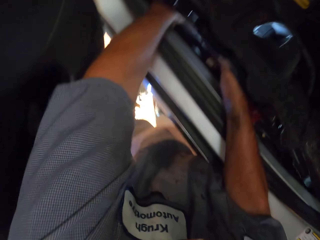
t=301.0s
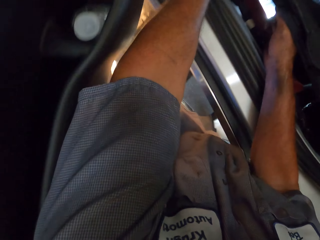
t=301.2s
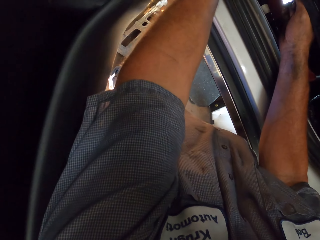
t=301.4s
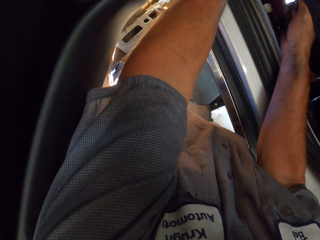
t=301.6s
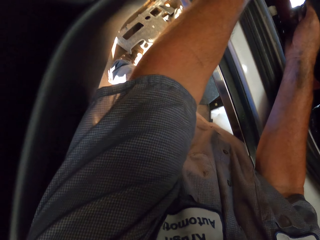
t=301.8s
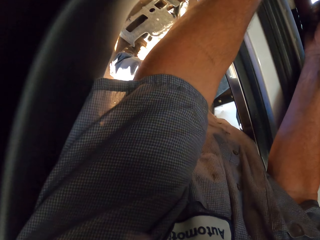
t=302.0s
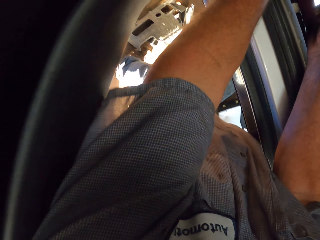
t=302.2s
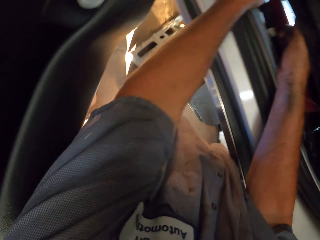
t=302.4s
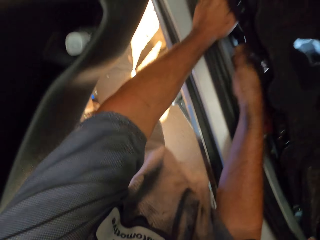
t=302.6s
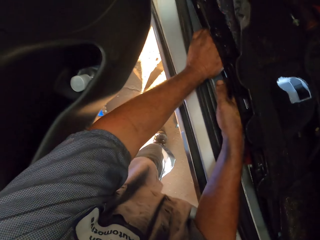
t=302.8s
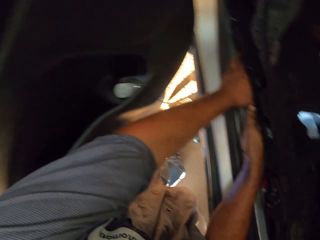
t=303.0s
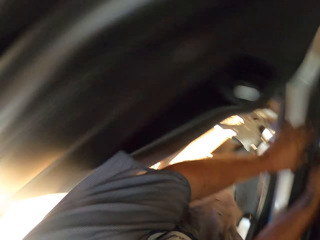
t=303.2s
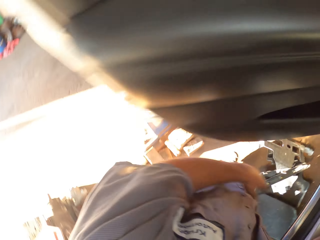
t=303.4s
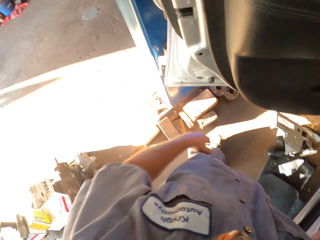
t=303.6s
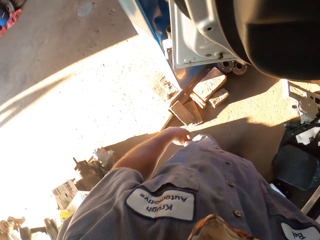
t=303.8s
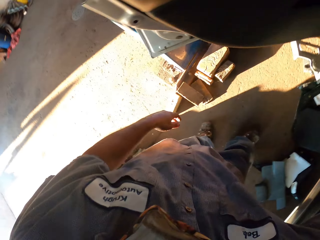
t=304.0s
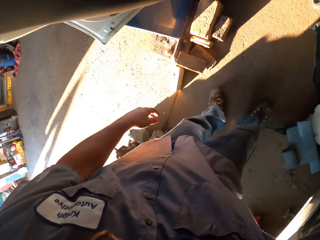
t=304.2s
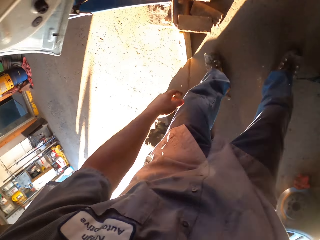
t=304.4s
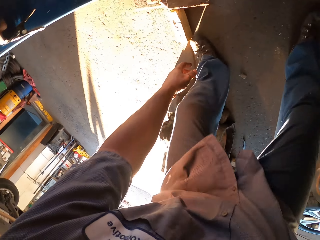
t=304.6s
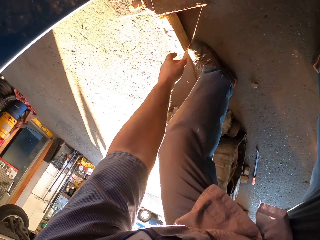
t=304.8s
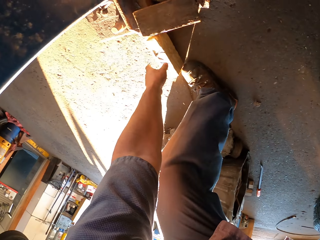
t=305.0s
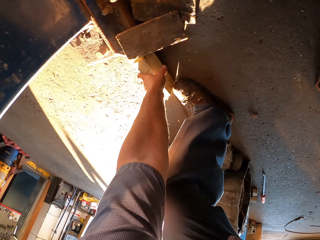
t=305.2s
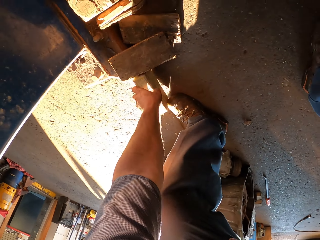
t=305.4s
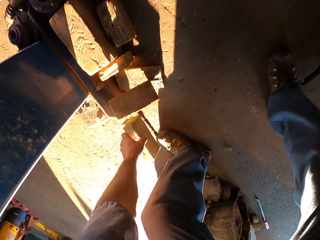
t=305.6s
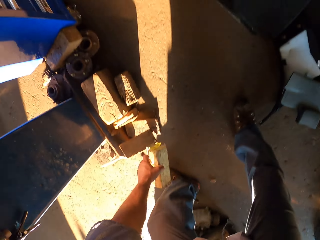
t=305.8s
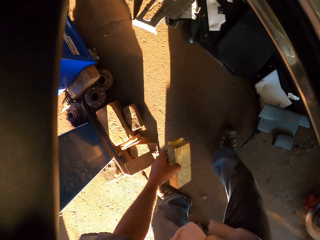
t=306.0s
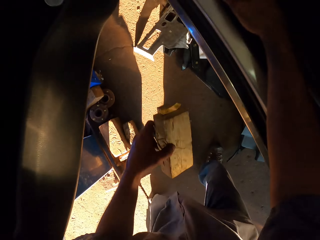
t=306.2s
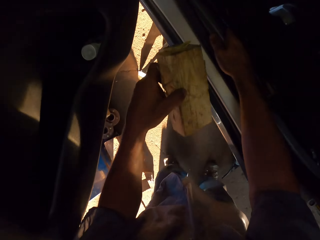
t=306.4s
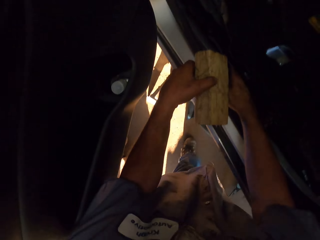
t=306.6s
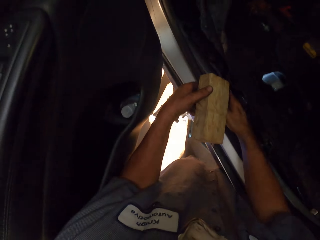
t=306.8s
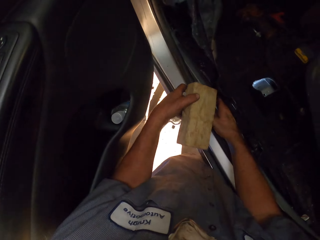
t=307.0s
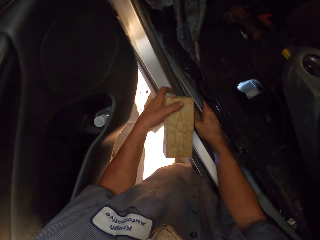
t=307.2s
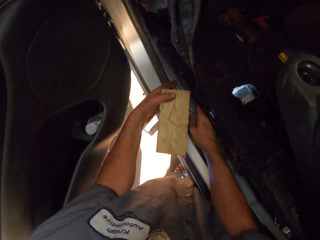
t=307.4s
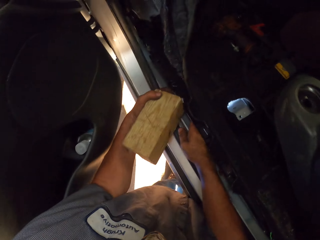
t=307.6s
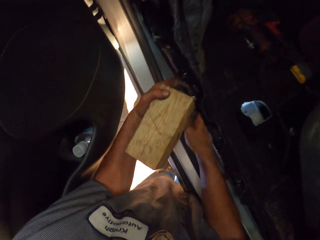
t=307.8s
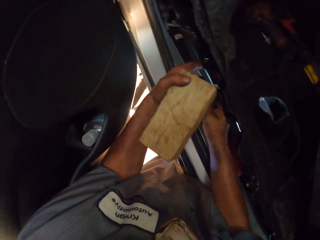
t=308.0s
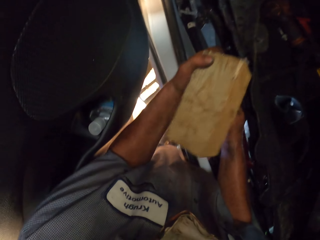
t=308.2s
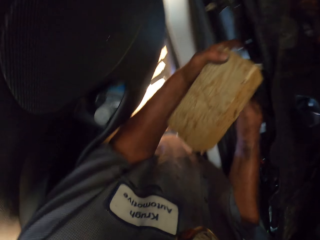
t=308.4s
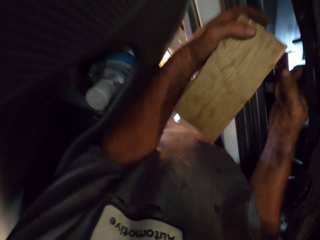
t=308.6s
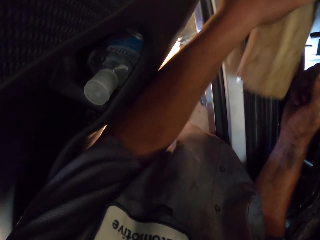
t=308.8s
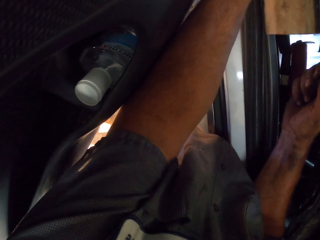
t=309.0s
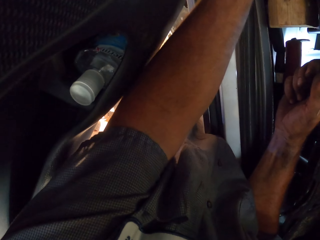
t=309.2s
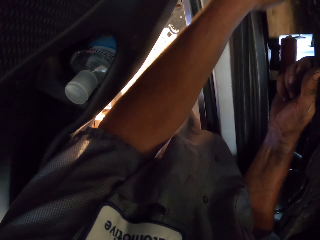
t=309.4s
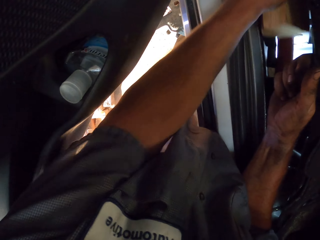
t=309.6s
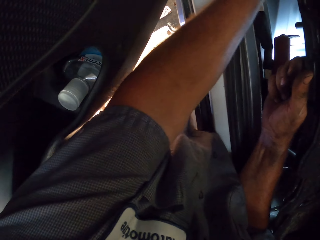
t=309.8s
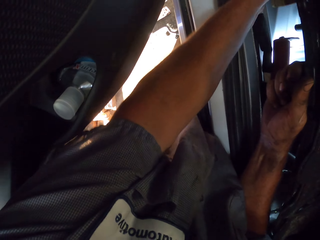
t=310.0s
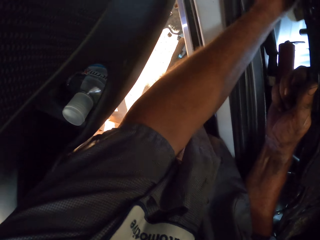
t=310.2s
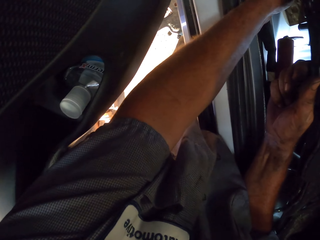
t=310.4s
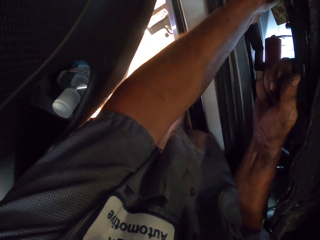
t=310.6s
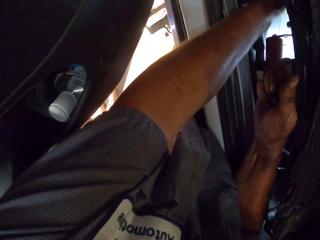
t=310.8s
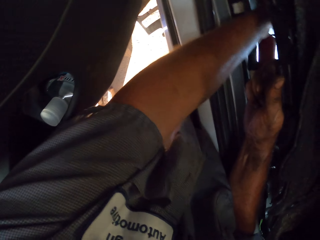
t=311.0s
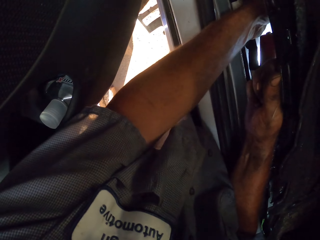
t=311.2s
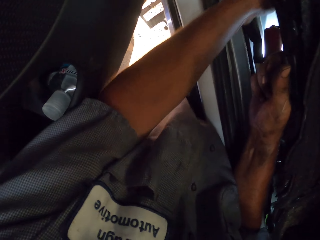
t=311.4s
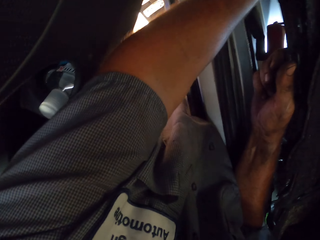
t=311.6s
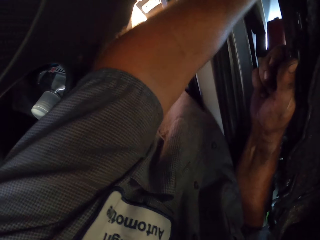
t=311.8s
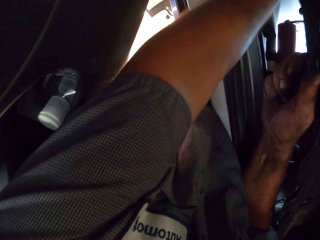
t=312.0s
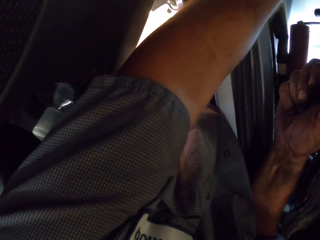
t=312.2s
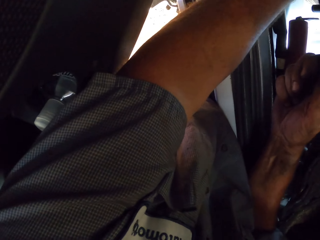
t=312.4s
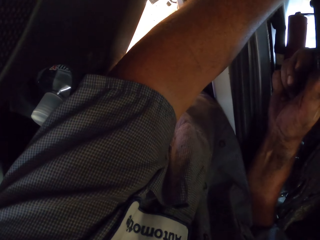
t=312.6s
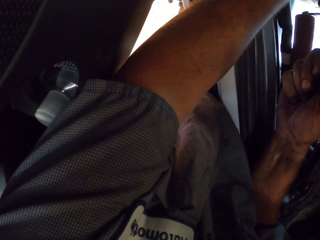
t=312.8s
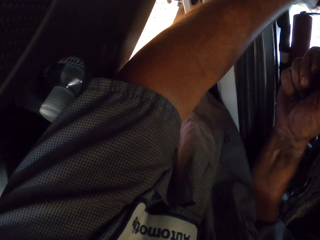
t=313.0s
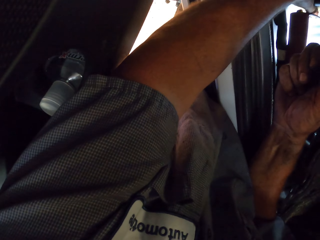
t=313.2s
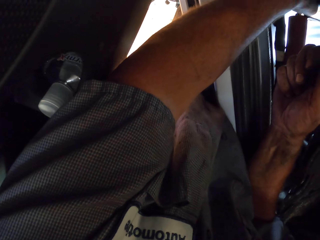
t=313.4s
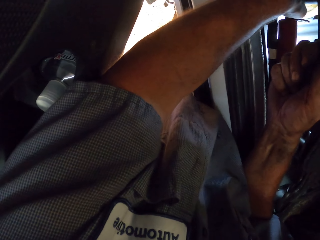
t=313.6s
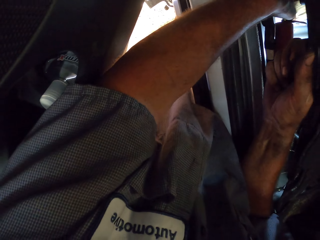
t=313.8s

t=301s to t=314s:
The camera wearer turns. They move away from the car. They pick up the wood. They lift the seat holder. They put the wood under the seat holder. They fix under the cover.

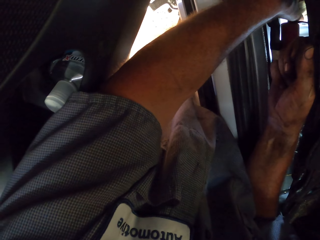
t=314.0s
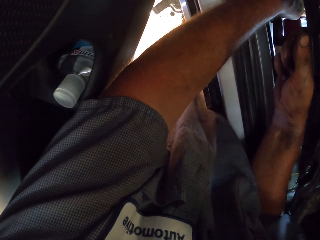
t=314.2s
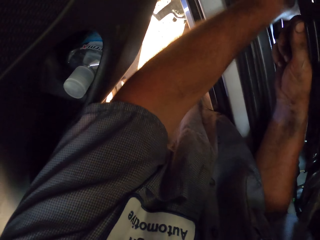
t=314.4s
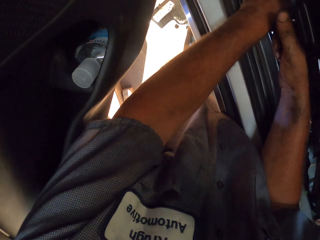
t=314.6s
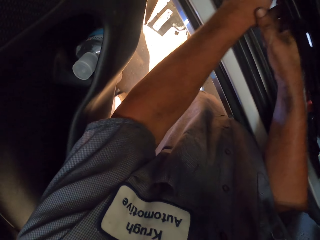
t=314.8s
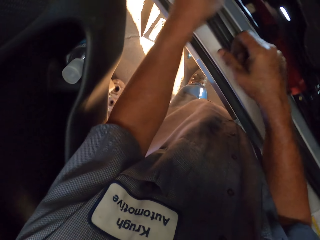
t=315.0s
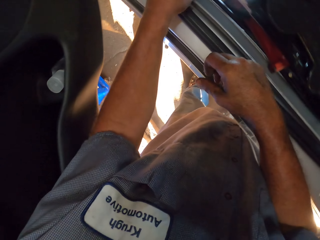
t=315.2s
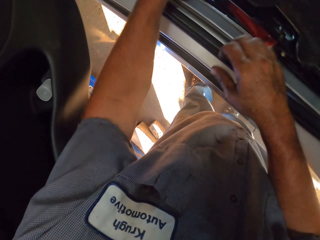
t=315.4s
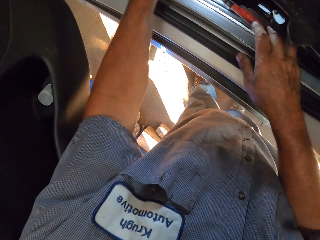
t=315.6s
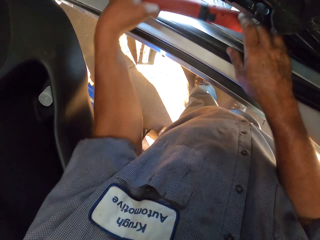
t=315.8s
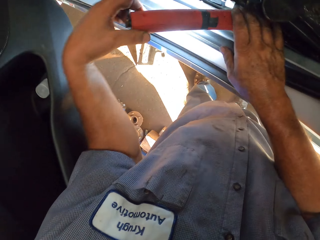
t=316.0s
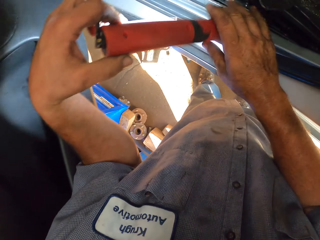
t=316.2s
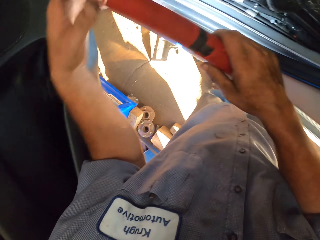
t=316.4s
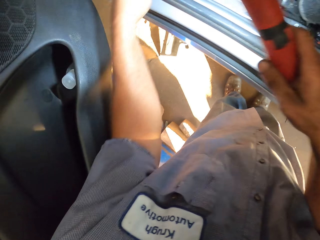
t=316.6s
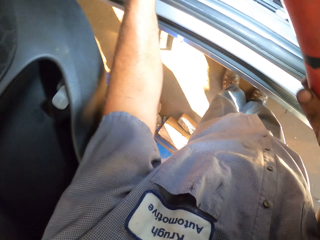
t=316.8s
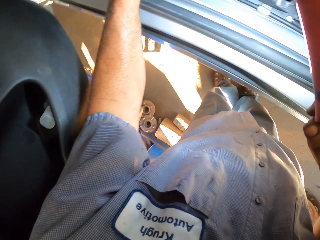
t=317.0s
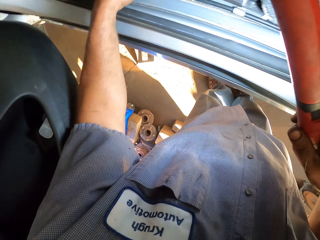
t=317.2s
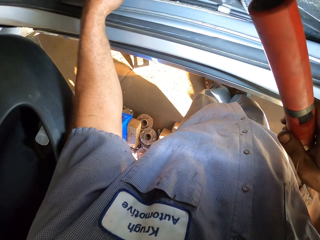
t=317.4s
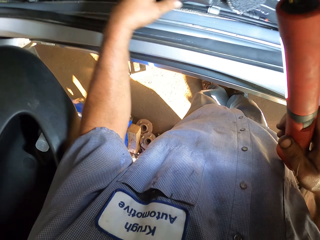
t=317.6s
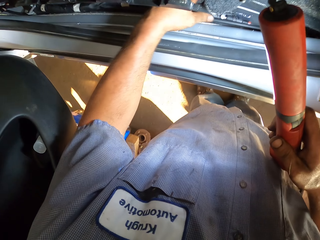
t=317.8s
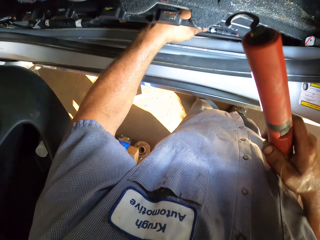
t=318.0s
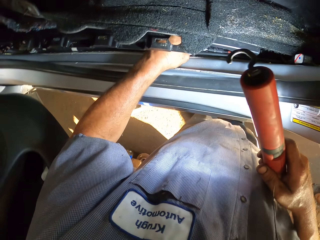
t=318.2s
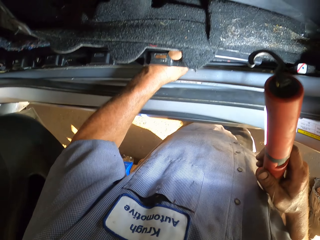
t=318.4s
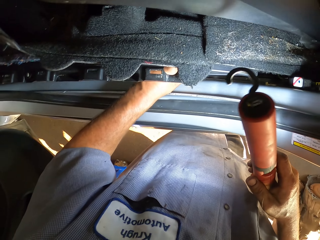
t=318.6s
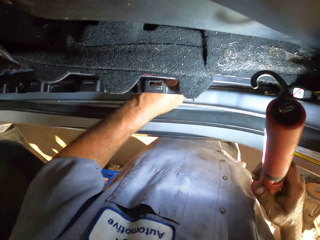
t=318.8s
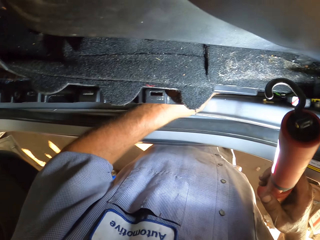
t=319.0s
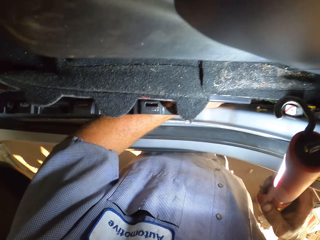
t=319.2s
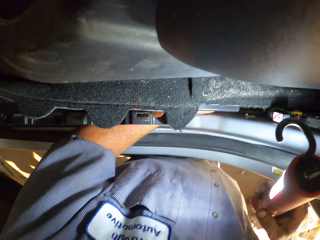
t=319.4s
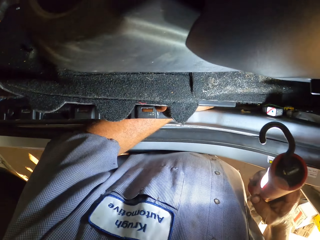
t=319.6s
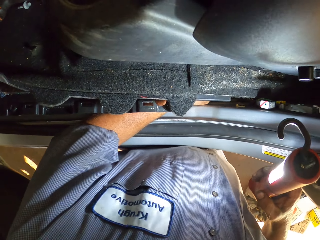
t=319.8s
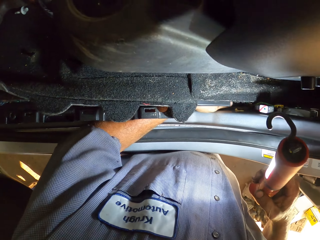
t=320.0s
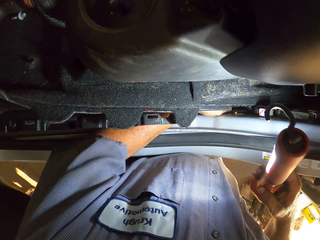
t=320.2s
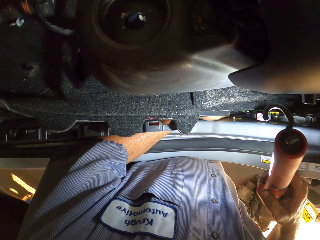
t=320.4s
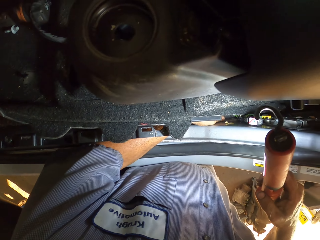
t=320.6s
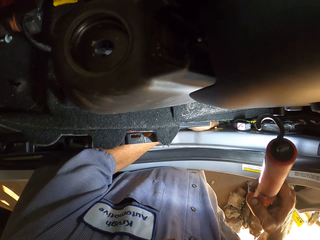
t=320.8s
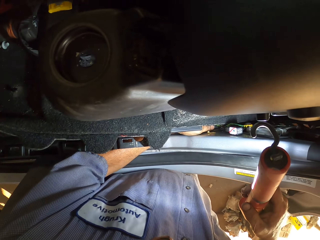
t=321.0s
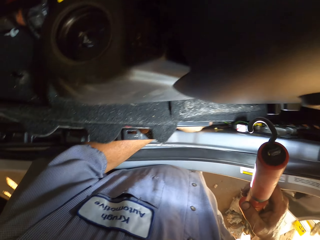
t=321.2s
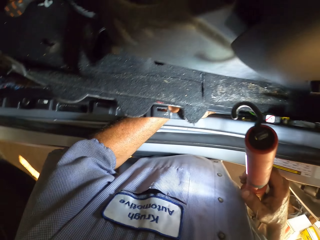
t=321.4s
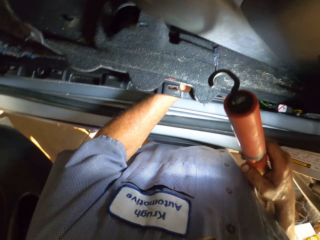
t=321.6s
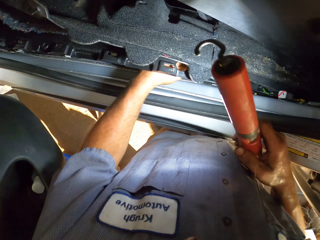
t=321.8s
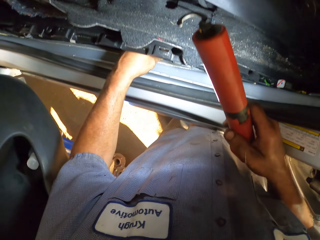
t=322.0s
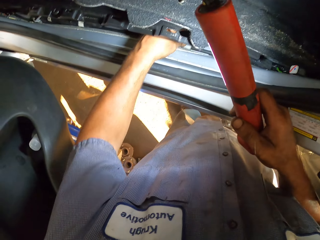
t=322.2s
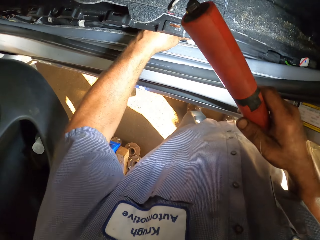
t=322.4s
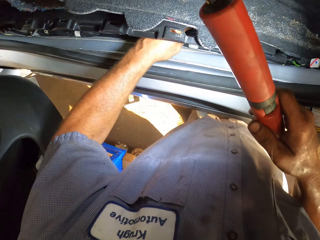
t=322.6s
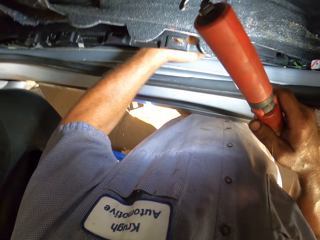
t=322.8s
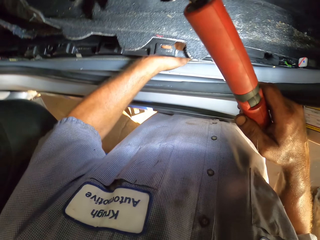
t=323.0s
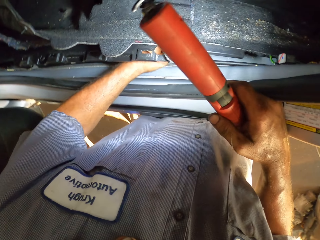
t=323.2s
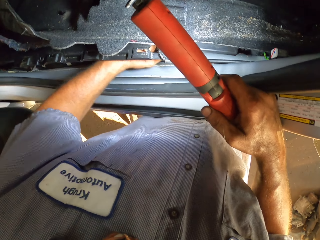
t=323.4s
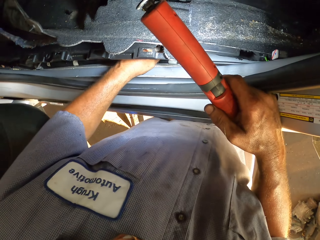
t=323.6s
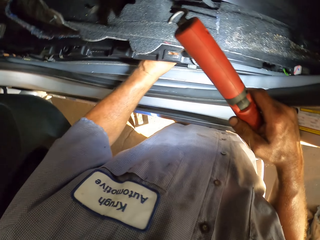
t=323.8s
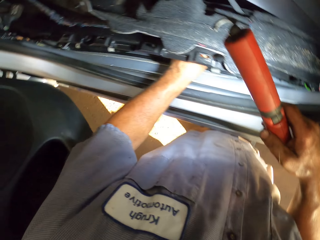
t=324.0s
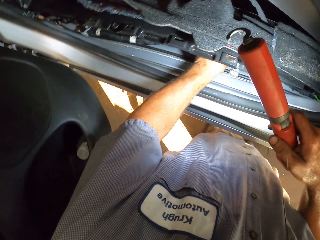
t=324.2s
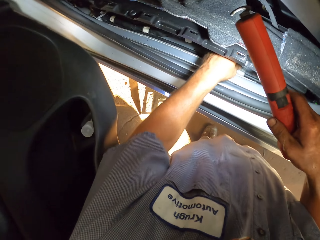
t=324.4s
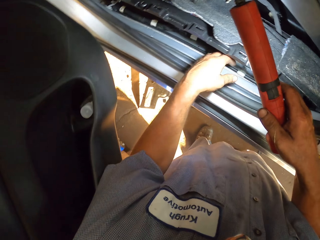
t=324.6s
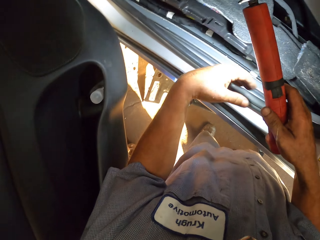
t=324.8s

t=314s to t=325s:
The camera wearer picks up the torch. He holds the torch. He touches the car. He puts his hand under the seat holder.
